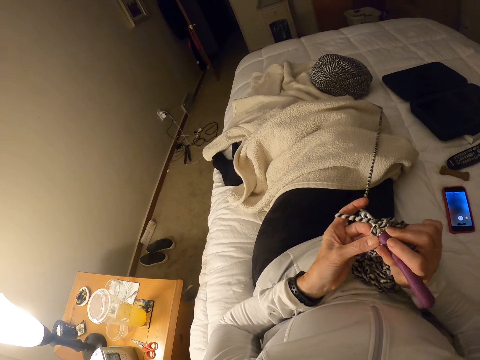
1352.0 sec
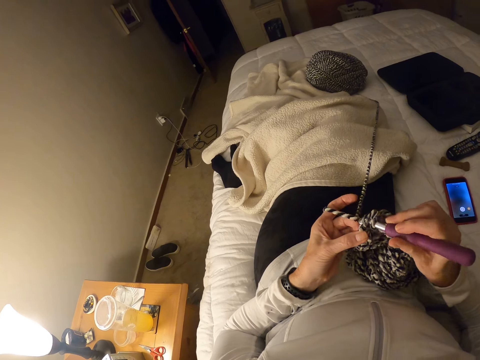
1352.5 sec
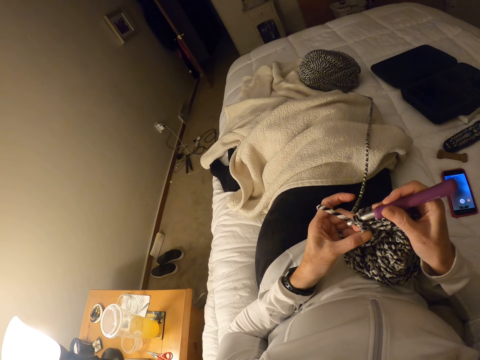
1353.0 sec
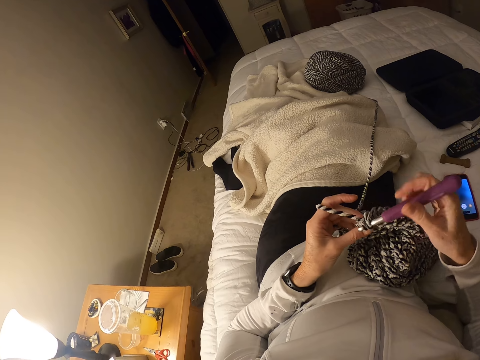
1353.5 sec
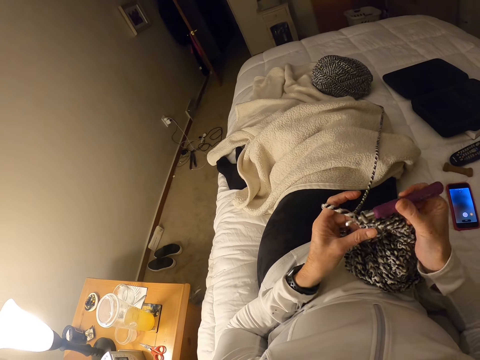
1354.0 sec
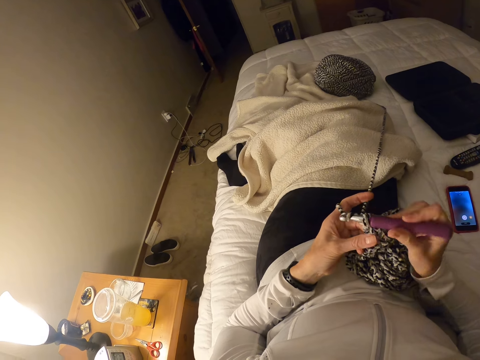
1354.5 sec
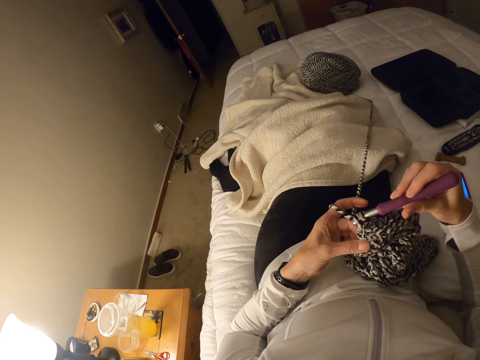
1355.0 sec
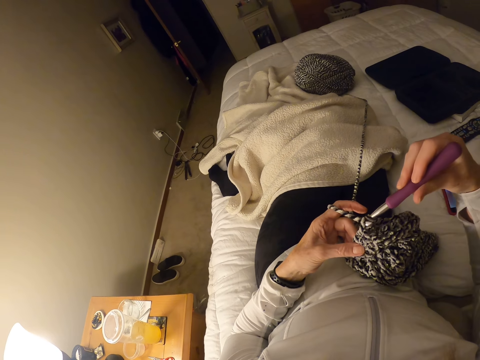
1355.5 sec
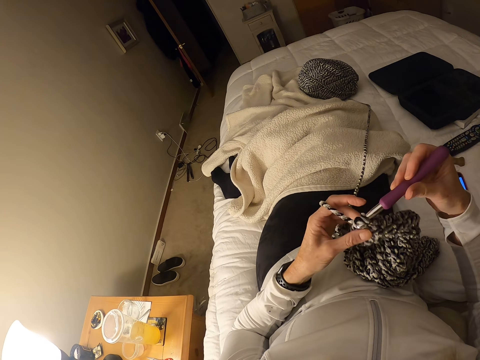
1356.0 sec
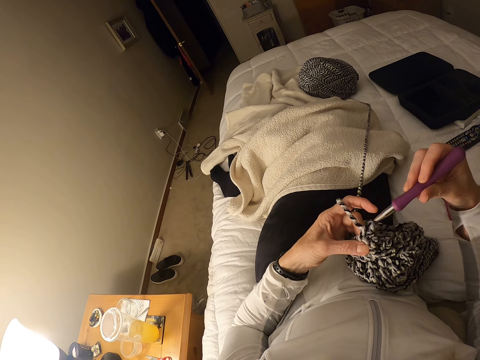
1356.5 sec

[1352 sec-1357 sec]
The camera wearer knits with a crochet hook.

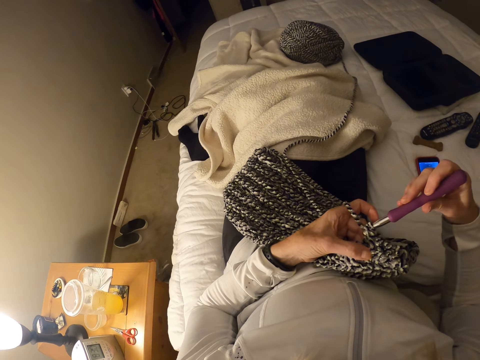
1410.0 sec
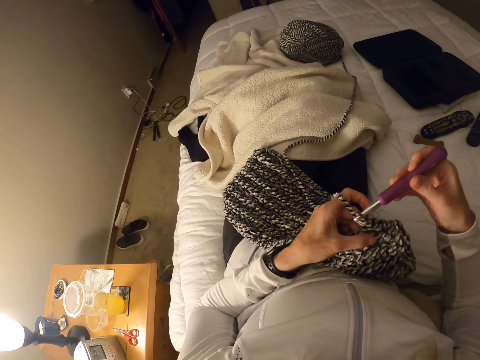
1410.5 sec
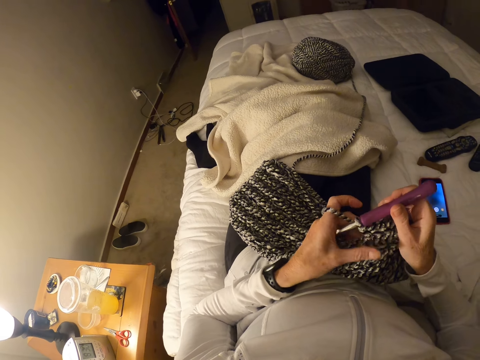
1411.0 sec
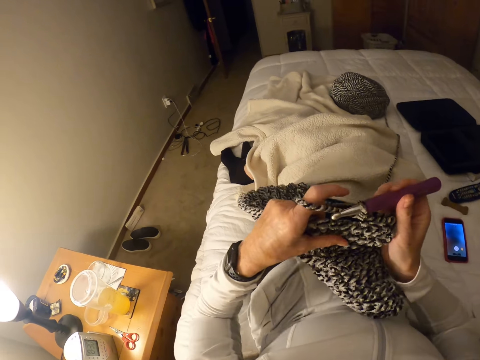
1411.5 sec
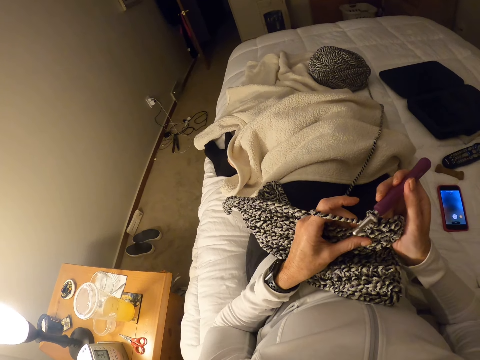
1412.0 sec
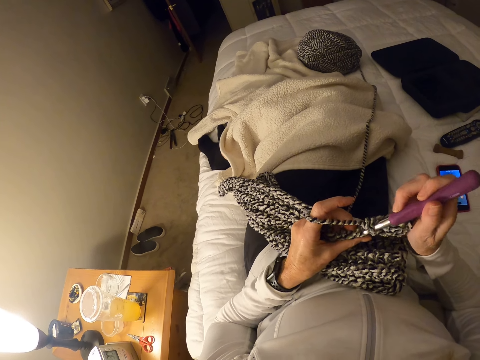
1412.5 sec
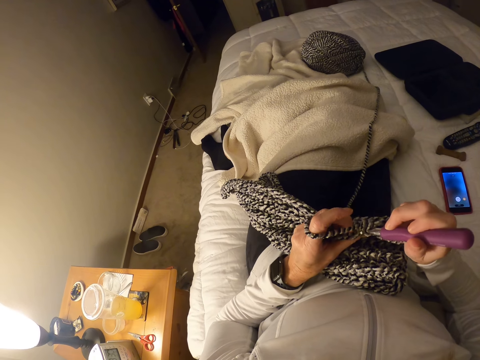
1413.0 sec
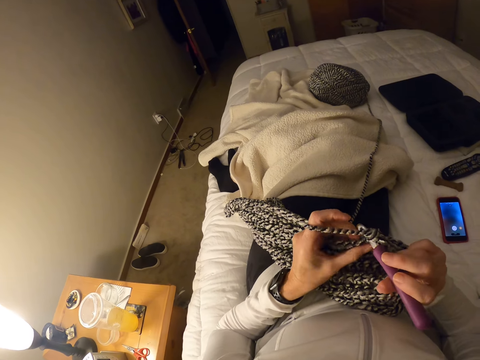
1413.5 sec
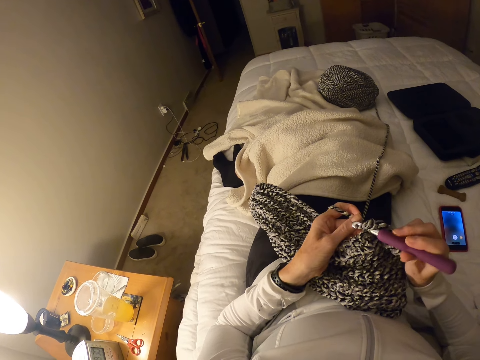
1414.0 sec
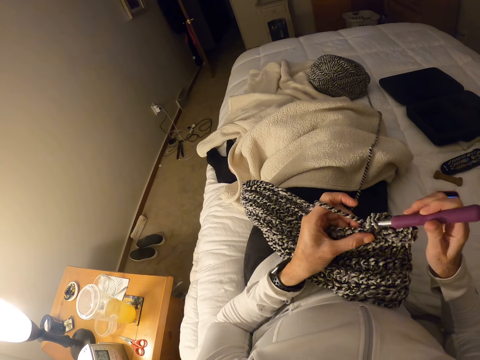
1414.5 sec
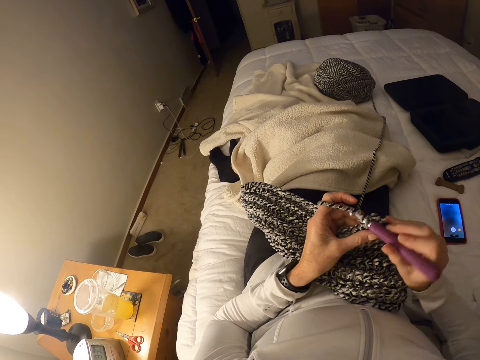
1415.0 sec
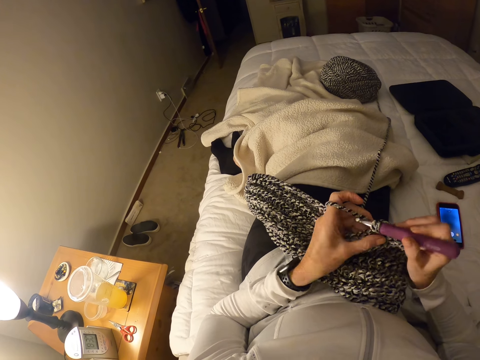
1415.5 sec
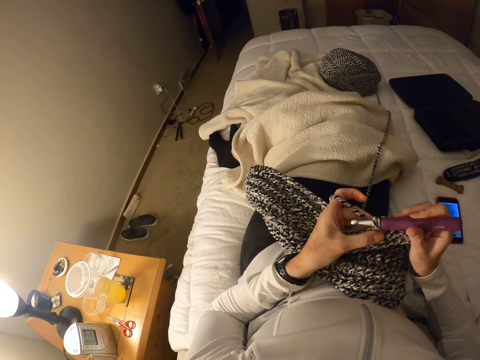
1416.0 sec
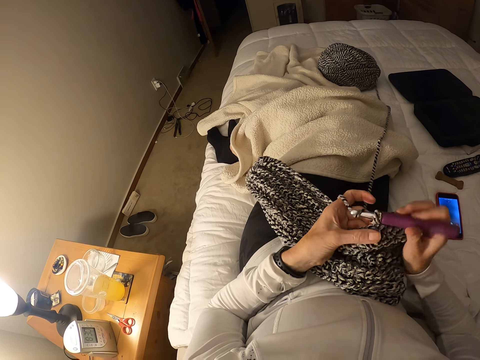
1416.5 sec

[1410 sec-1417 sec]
The camera wearer moves the knitted cloth.

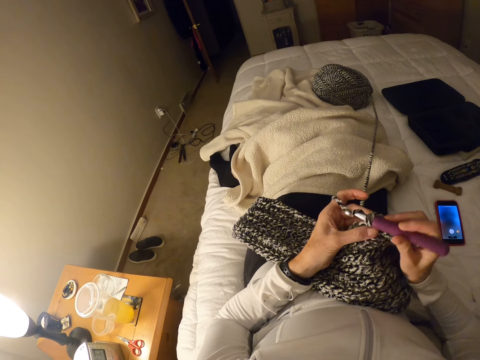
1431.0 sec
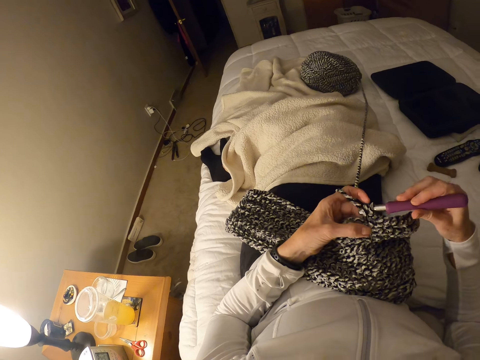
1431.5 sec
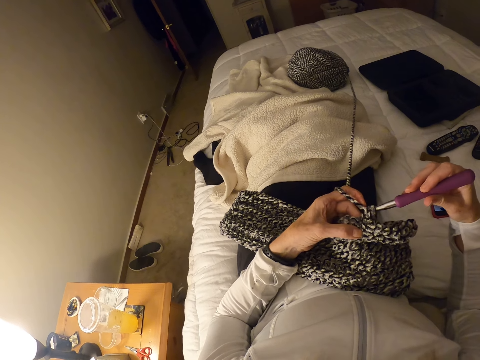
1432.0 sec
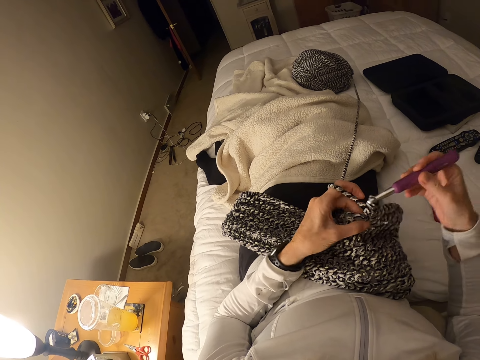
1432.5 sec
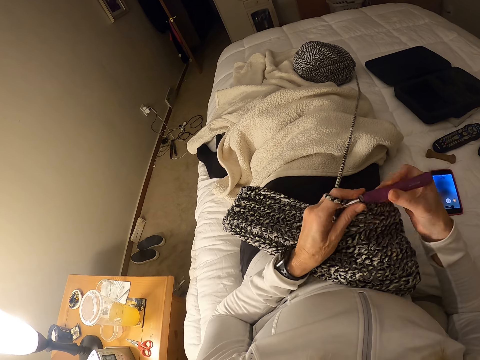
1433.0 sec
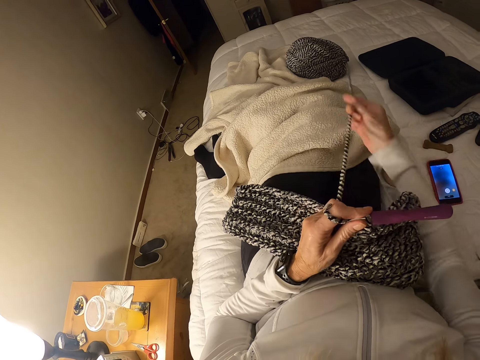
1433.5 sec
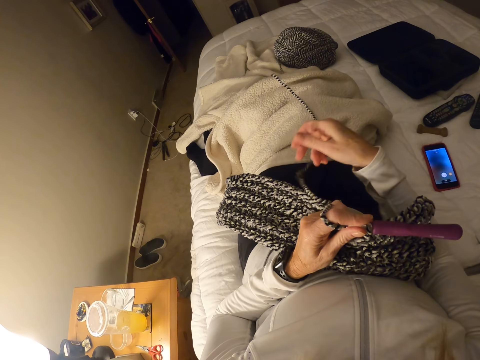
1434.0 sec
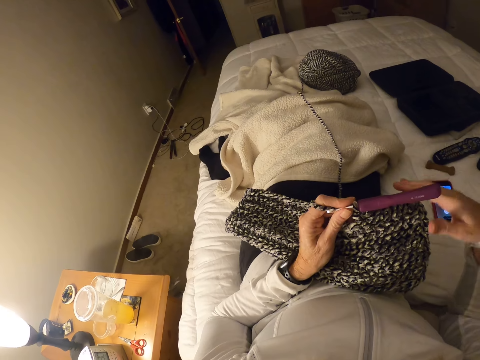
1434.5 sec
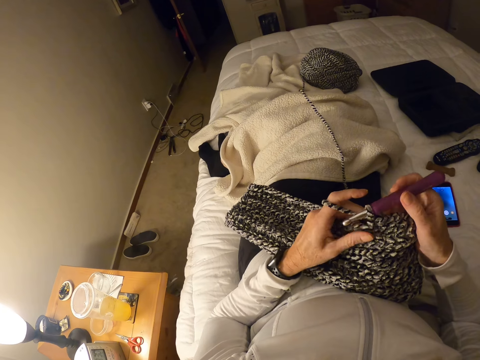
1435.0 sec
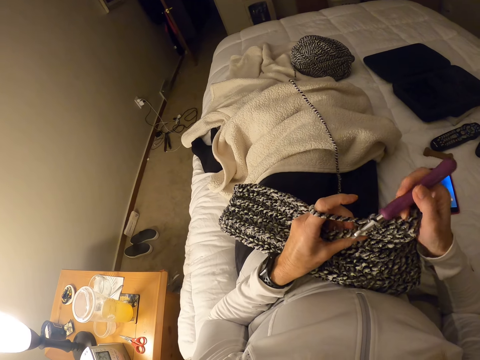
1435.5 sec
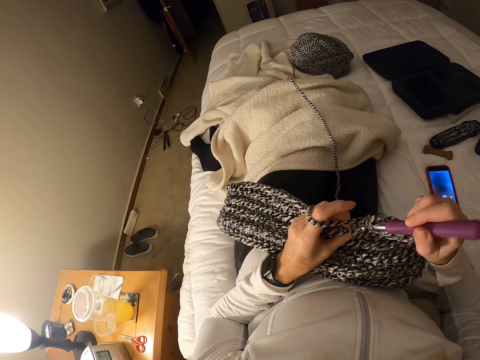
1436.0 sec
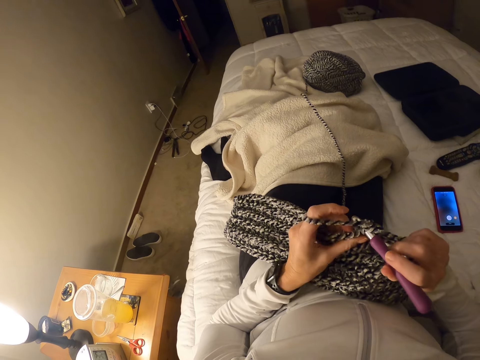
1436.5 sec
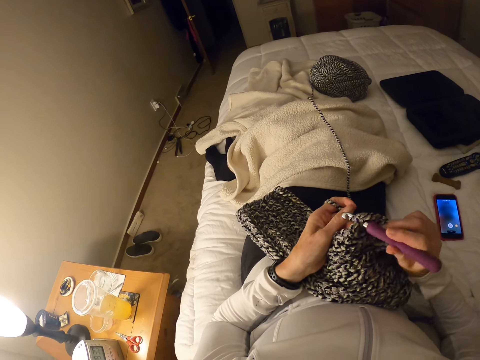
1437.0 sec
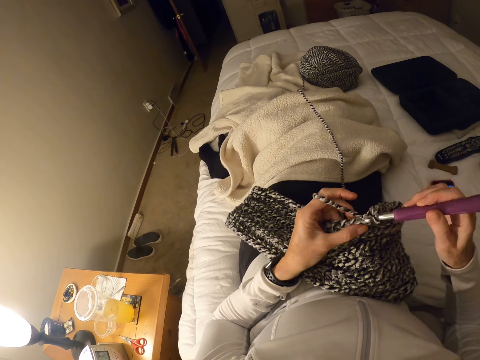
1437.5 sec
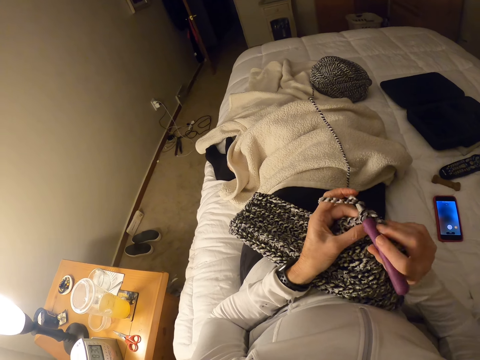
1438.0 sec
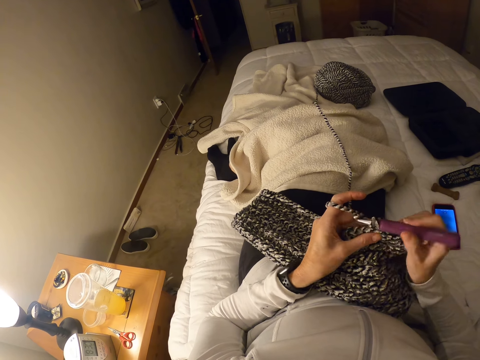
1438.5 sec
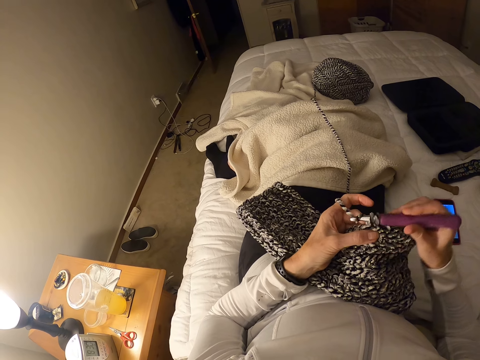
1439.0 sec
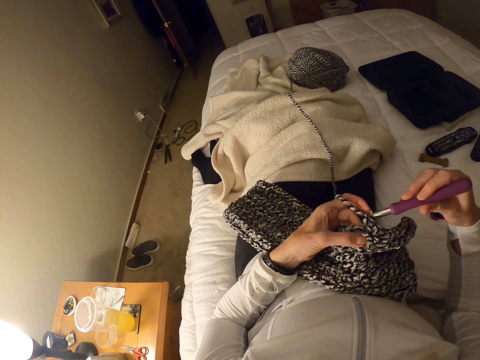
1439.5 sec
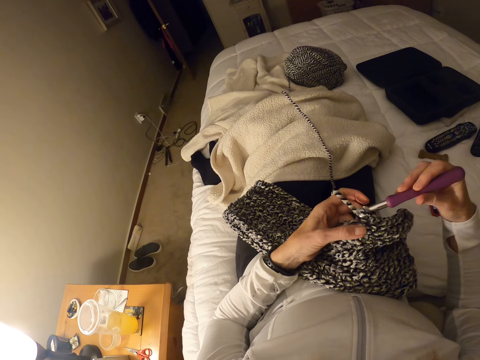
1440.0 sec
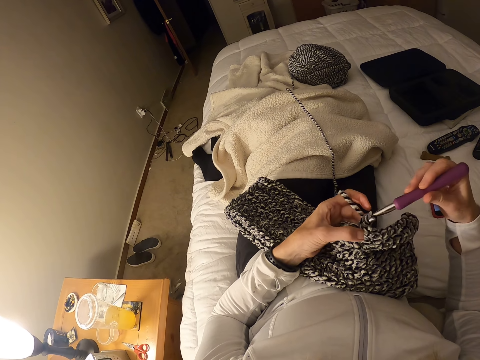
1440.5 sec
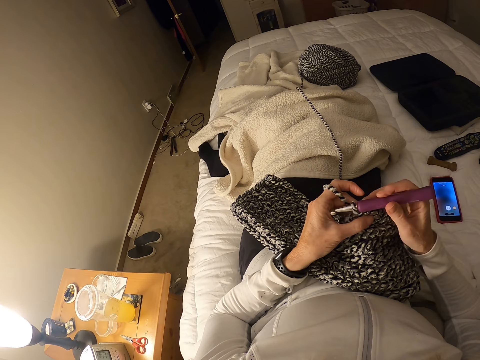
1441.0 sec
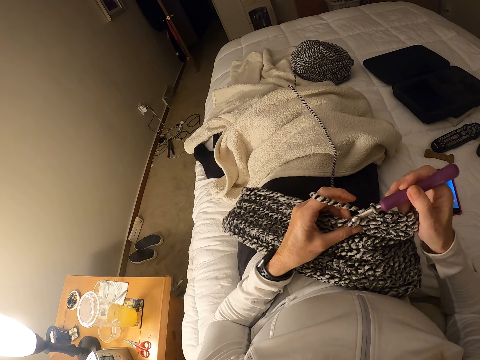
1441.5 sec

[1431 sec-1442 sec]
The camera wearer holds the crochet hook with the left hand. They pull the thread. They knit.

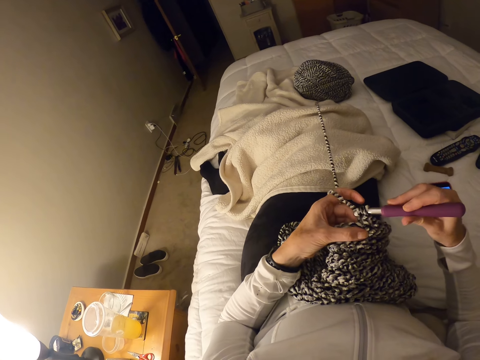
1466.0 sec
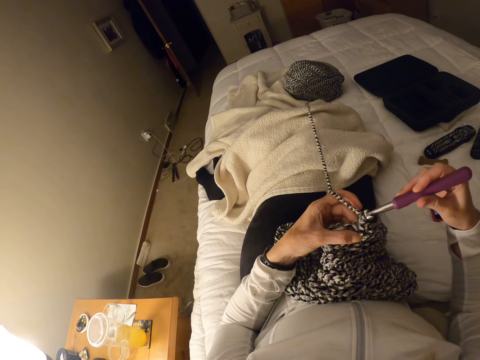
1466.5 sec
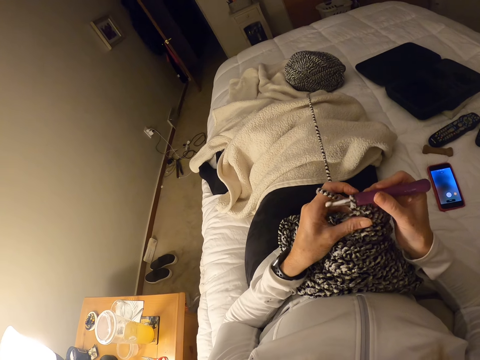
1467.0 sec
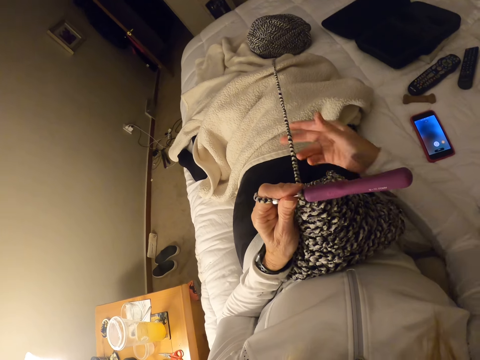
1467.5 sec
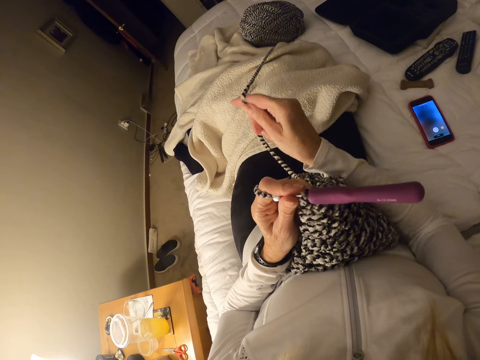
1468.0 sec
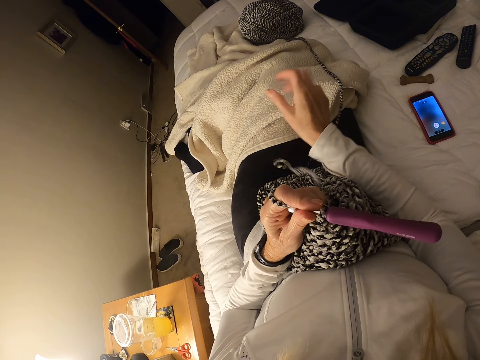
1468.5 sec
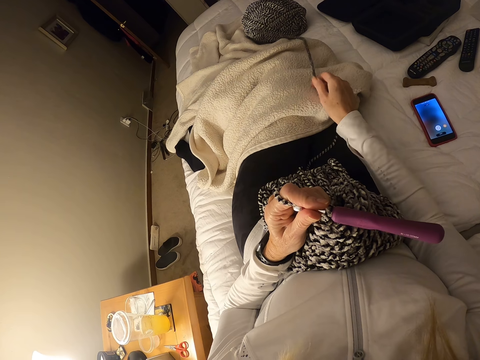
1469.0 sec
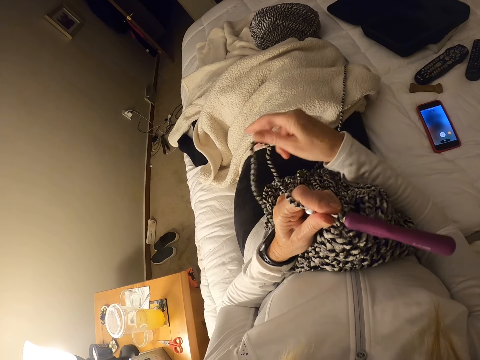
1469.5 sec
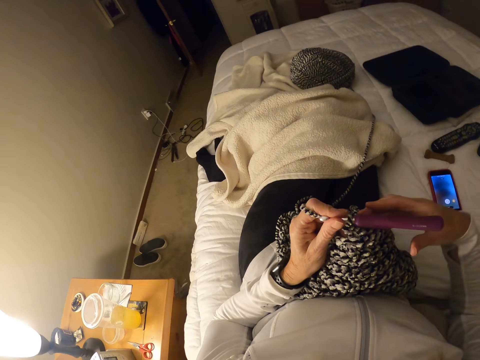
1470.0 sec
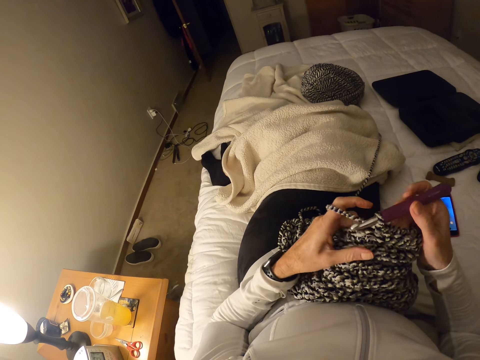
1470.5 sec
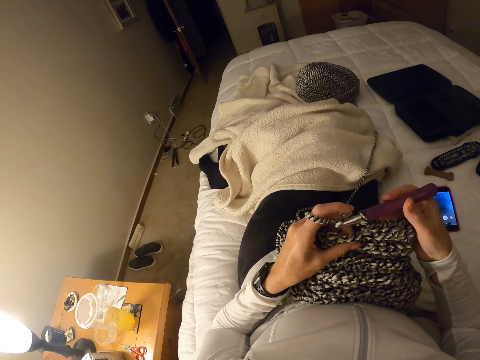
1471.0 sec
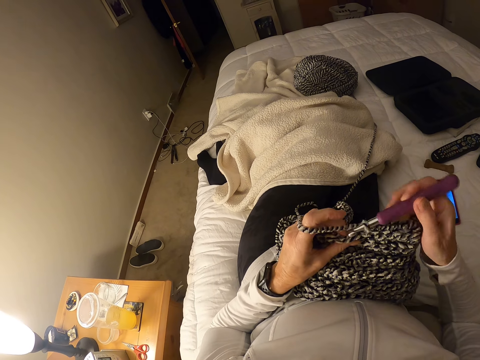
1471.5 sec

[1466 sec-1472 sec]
The camera wearer holds the crochet hook with the left hand. They pull the thread.
